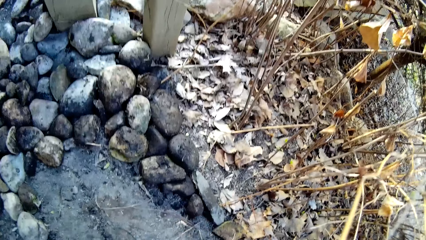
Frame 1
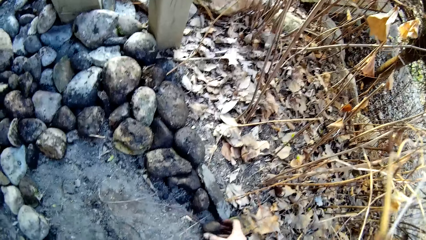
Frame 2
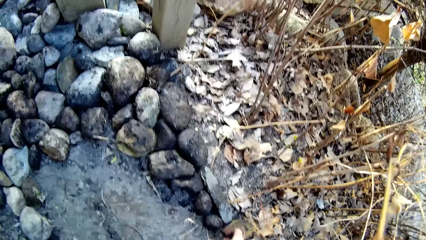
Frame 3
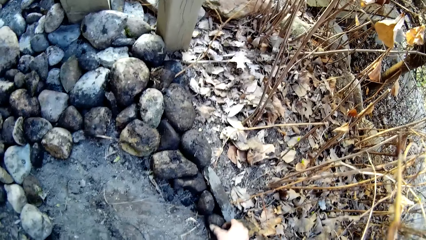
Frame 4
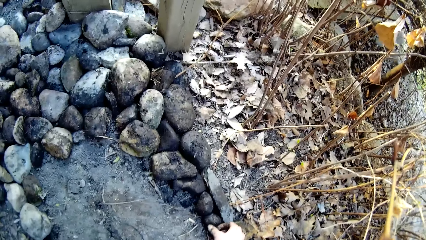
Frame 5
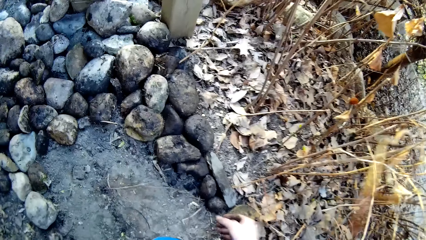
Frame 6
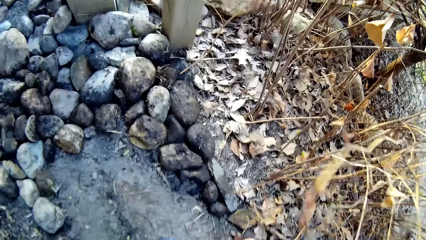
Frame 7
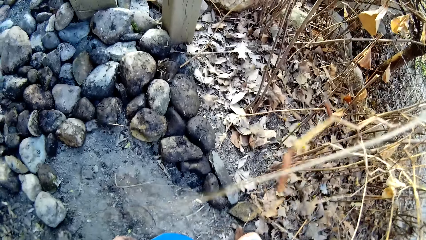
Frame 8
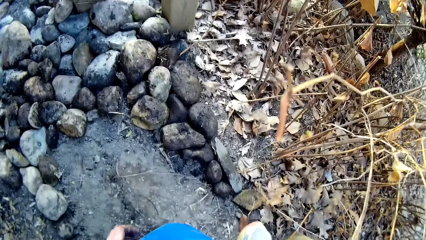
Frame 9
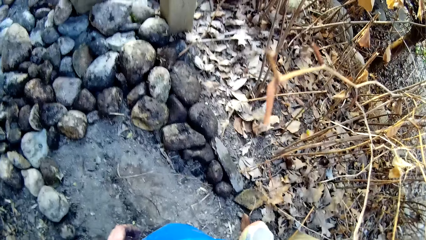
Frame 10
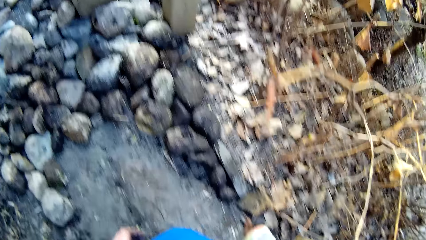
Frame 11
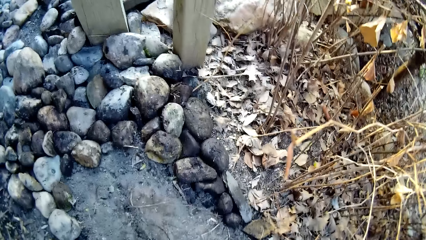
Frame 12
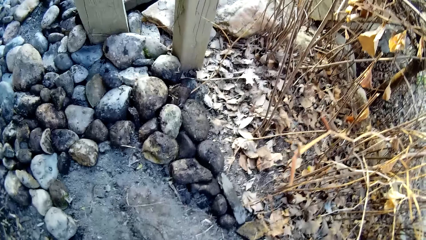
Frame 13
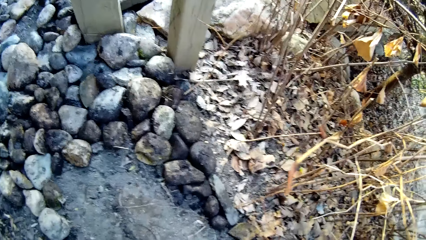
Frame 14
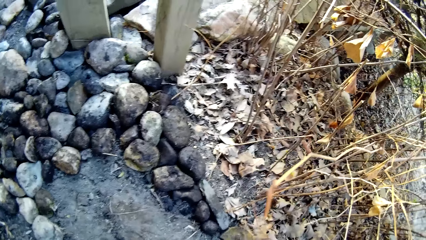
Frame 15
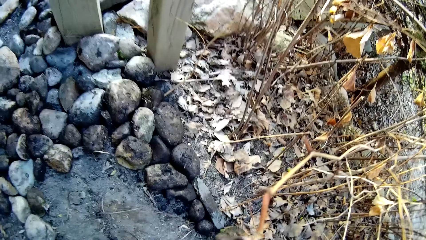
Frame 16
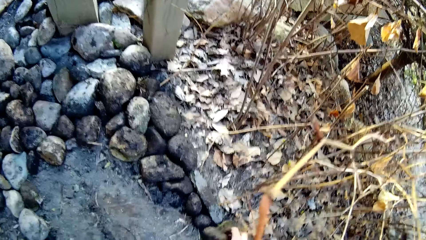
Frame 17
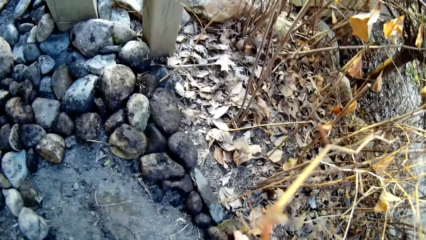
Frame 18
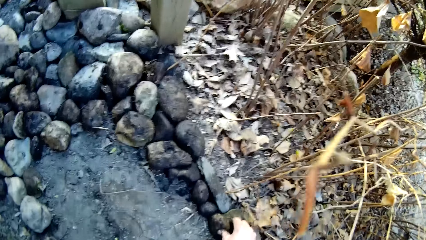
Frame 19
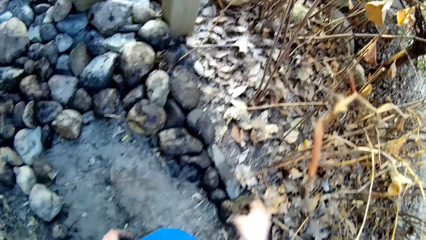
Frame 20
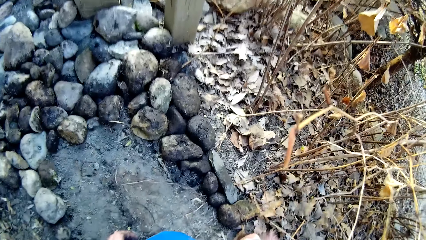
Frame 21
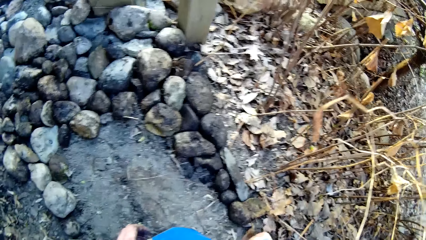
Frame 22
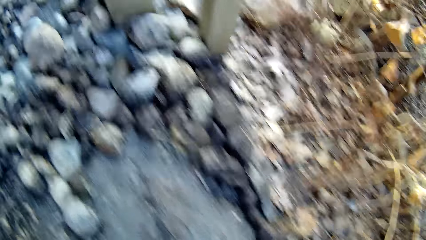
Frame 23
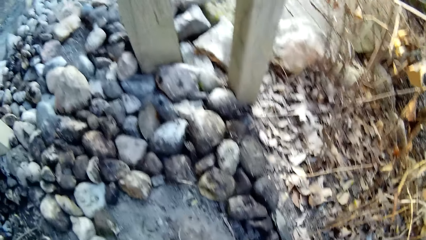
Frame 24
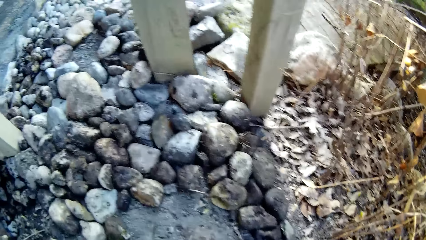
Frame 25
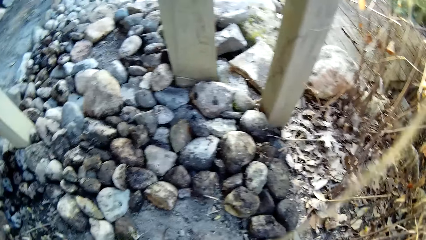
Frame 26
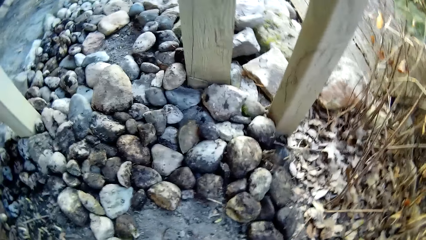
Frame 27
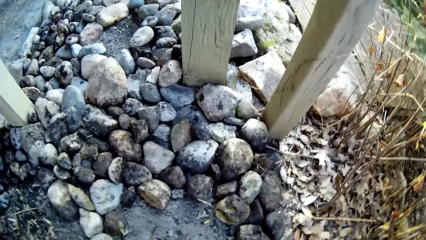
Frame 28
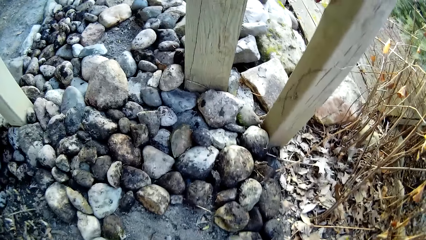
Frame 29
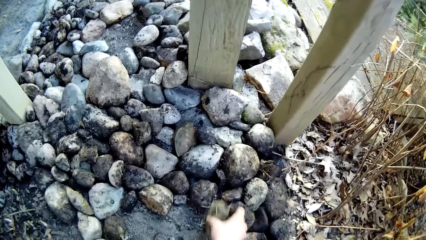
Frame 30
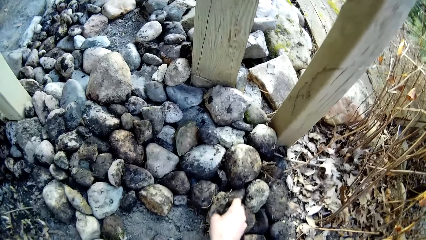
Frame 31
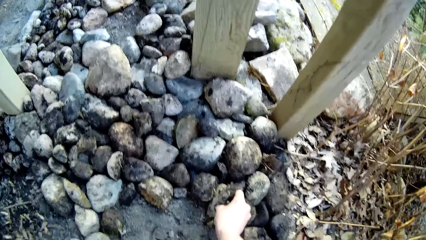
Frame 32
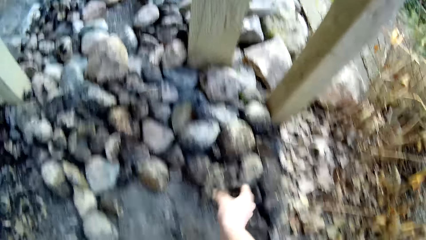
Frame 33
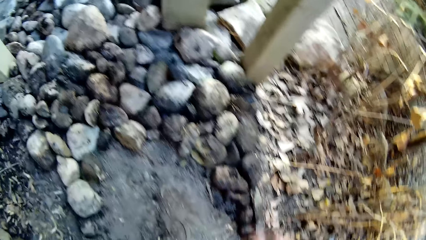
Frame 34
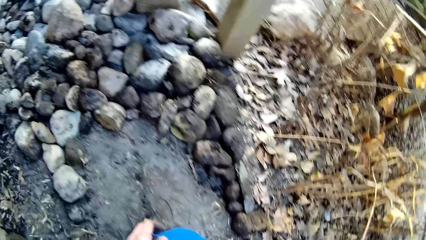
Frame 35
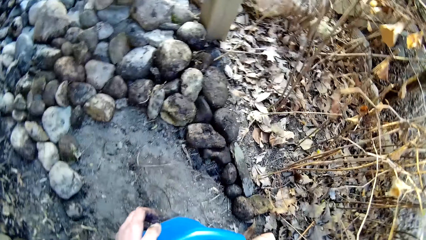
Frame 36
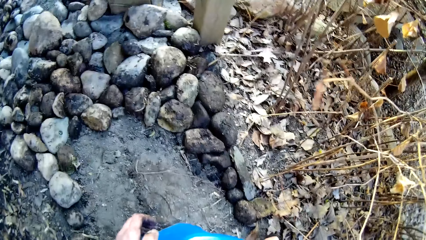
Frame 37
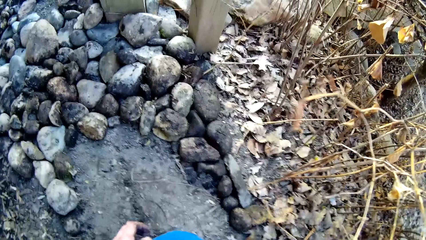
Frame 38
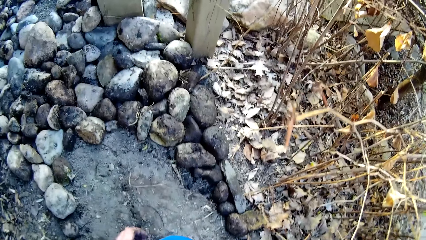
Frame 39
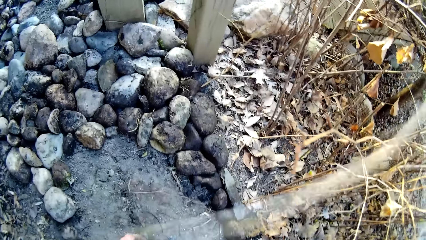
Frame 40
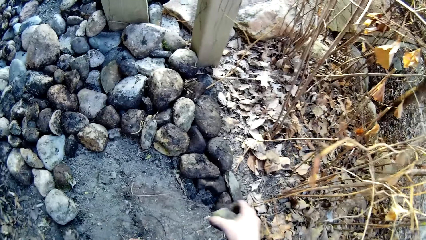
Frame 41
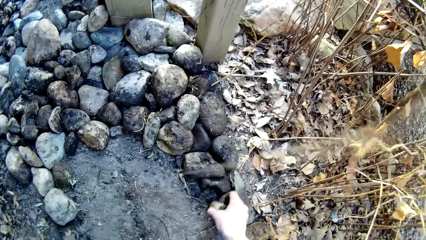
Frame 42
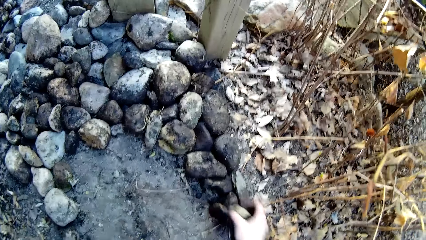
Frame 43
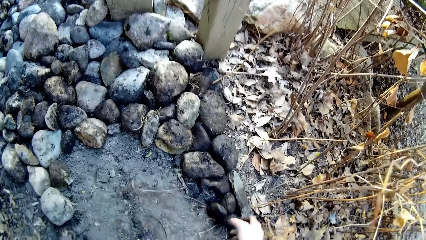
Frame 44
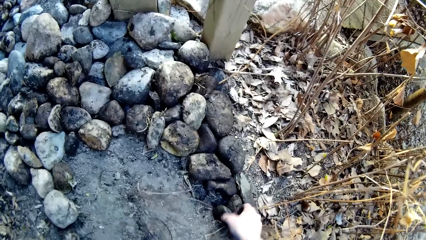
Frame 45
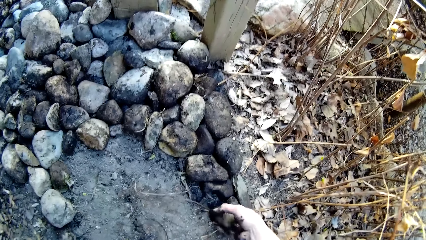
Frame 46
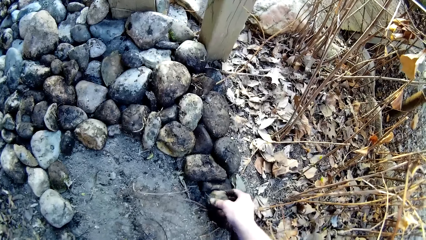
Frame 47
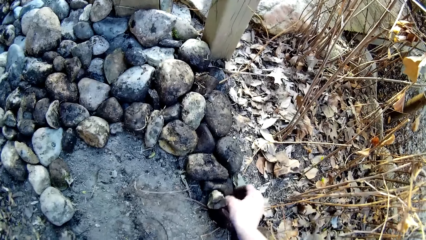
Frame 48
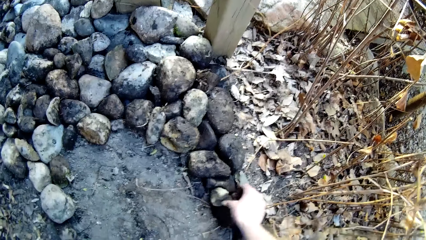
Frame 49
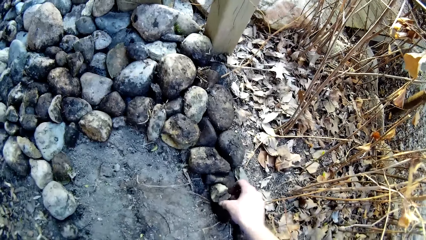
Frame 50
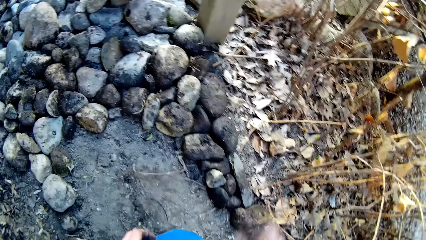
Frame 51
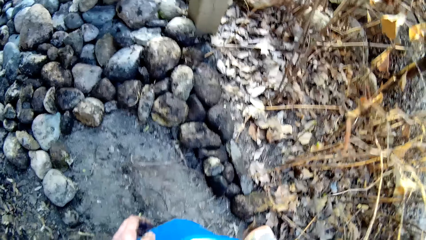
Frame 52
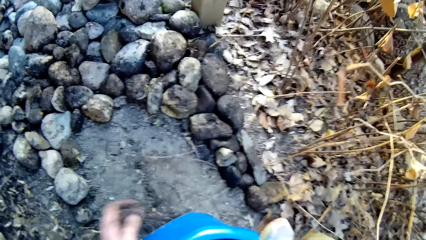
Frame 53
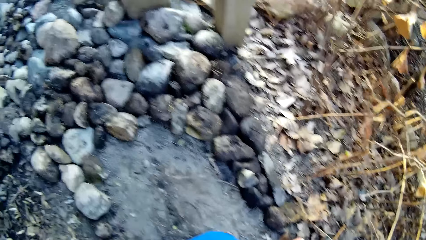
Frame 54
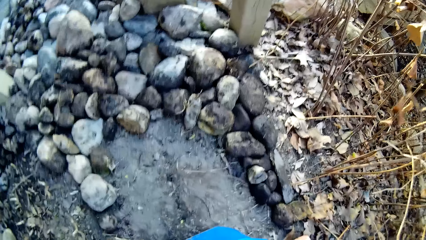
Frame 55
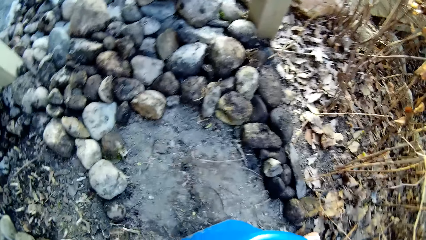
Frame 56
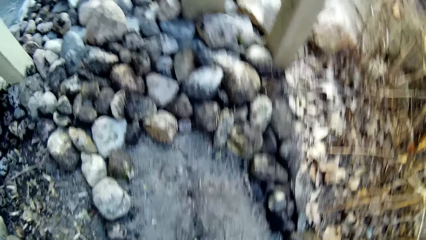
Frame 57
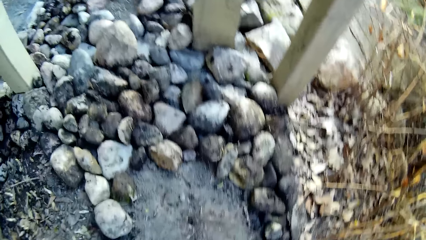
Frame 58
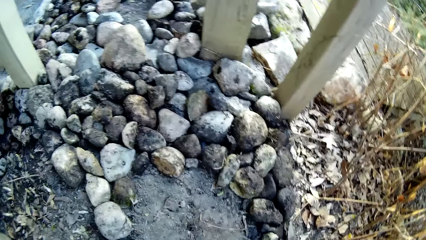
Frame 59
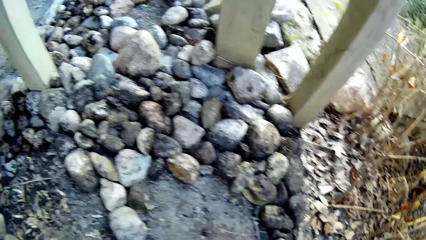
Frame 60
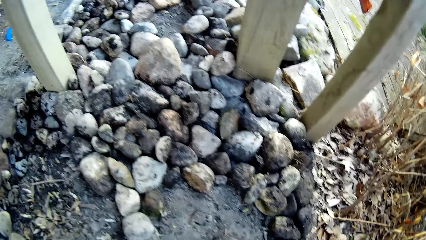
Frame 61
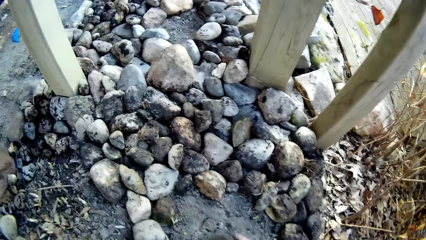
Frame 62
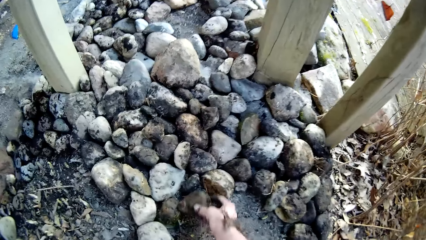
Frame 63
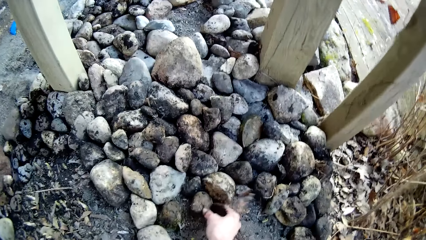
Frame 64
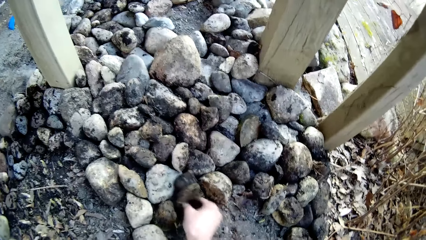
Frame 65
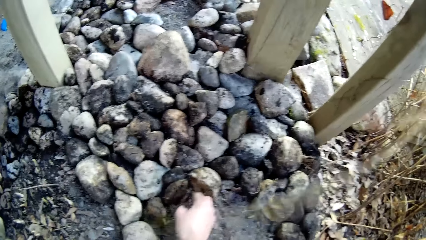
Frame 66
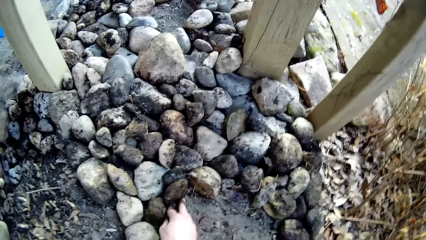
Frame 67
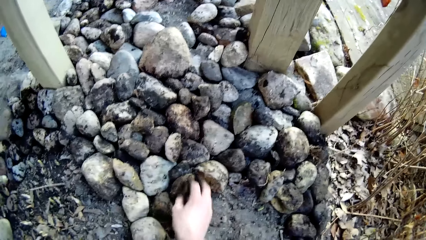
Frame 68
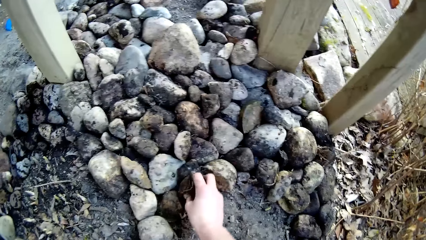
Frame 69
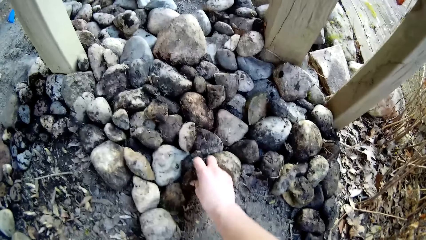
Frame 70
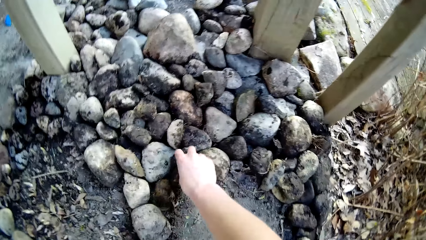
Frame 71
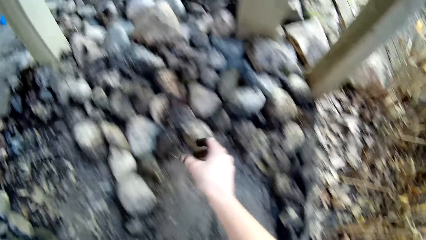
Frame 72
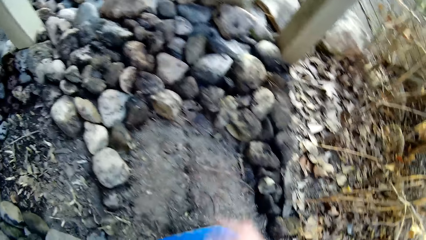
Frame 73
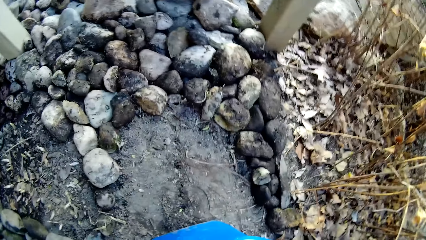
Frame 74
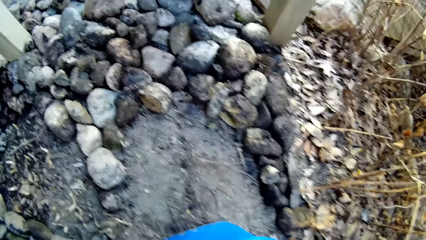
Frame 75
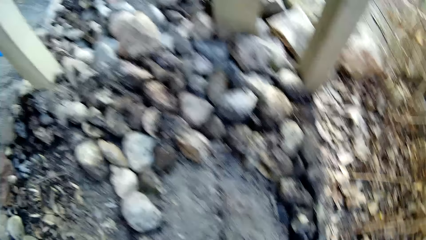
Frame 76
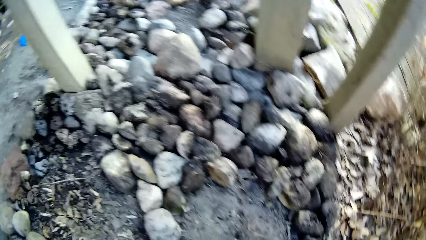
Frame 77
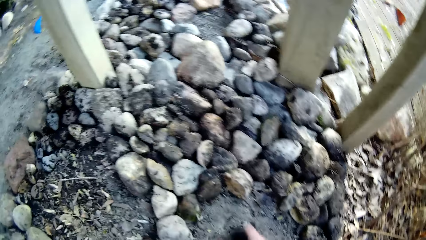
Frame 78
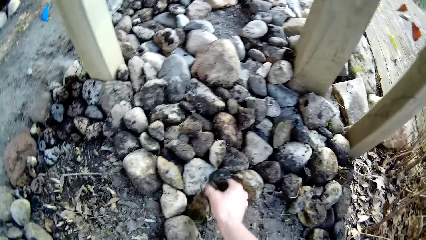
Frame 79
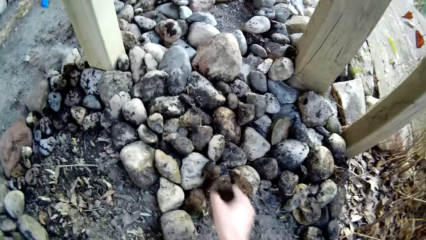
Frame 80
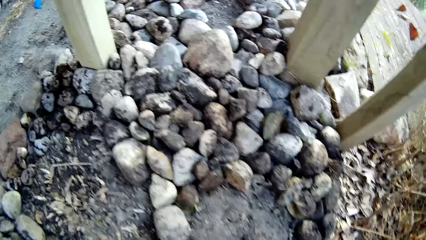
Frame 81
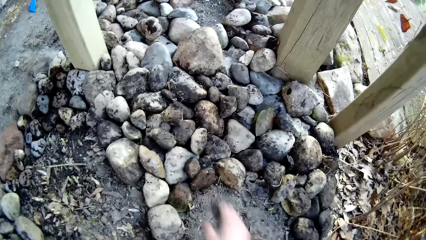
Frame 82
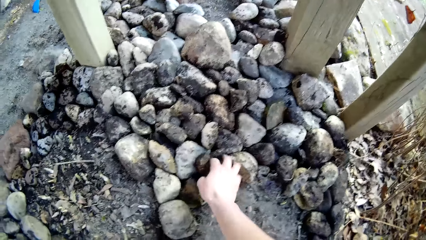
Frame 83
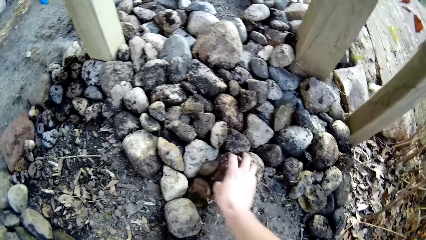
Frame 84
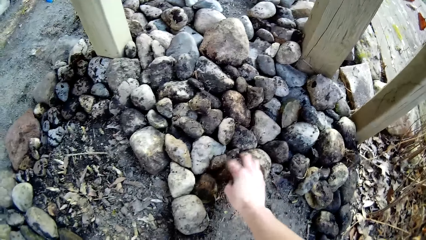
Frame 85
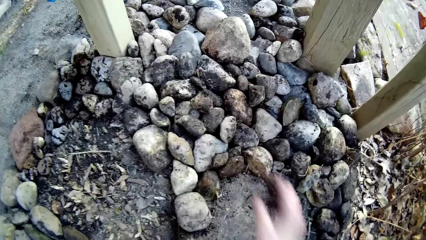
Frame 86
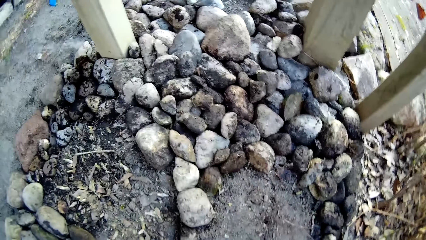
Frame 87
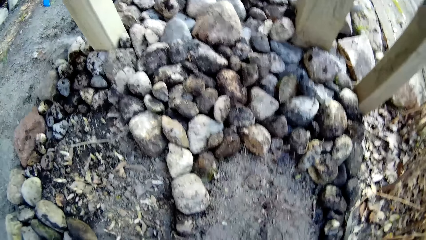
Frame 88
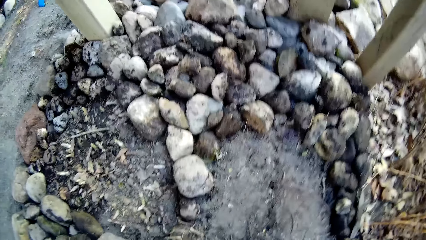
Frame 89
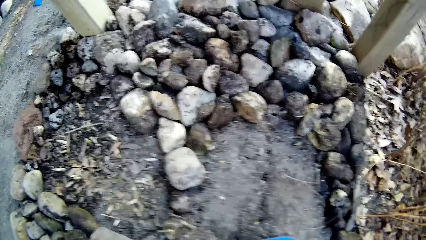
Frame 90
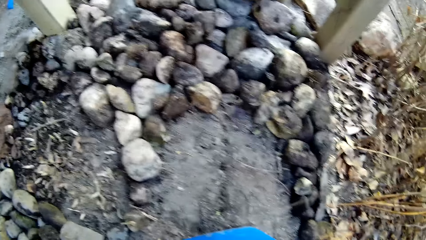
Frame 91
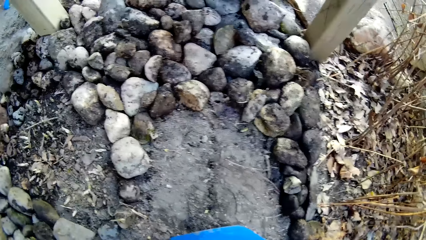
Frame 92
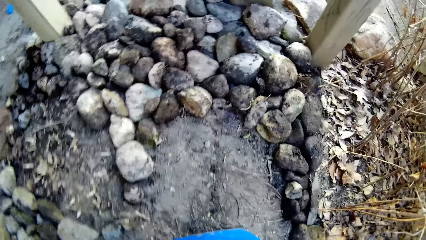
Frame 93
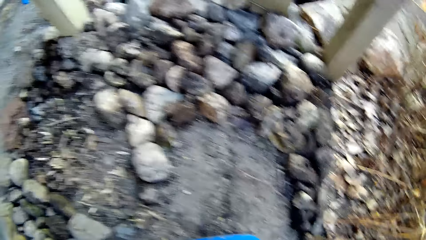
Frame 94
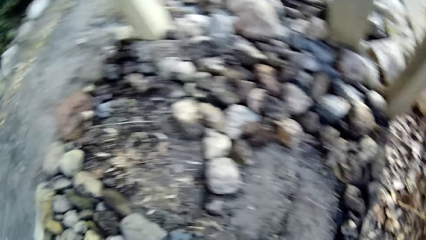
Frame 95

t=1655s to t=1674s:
The camera wearer adjusts a stone beside the stone with his right hand. He picks a stone from the bucket with his right hand. He drops the stone on the ground with his right hand. He drops a stone on the ground with his right hand. He picks two stones from the bucket with his right hand. He drops a stone on the ground with his right hand. He adjusts the stones on the ground with his right hand. He drops a stone on the ground with his right hand. He adjusts the stone beside the stone with his right hand. He picks a stone from the bucket with his right hand. He drops a stone on some stones on the ground with his right hand. He adjusts the stone with his right hand. He picks a stone from the bucket with his right hand.
